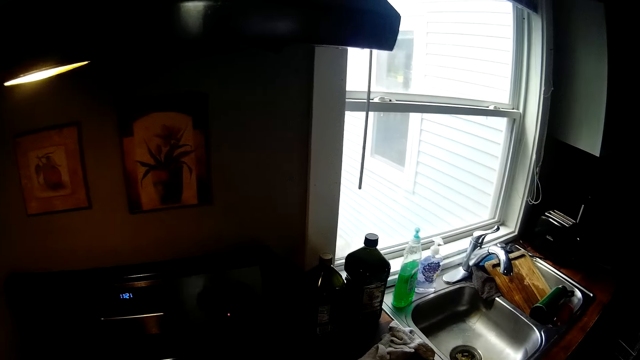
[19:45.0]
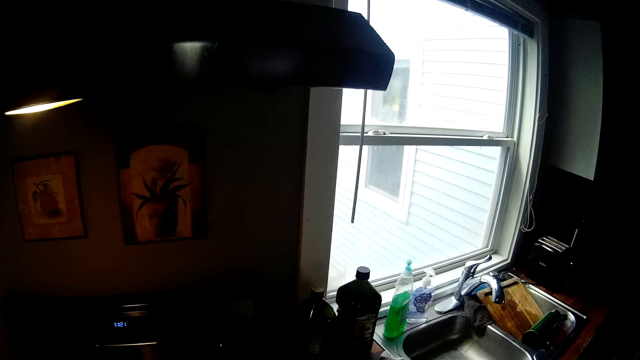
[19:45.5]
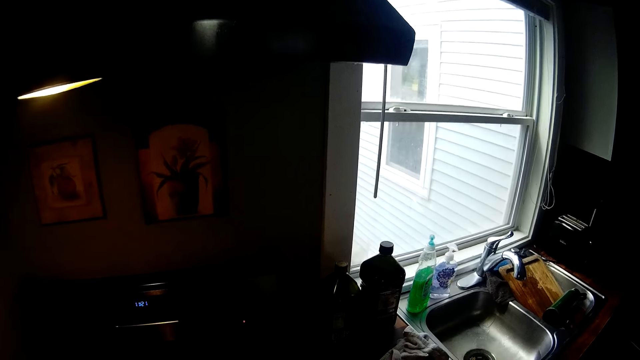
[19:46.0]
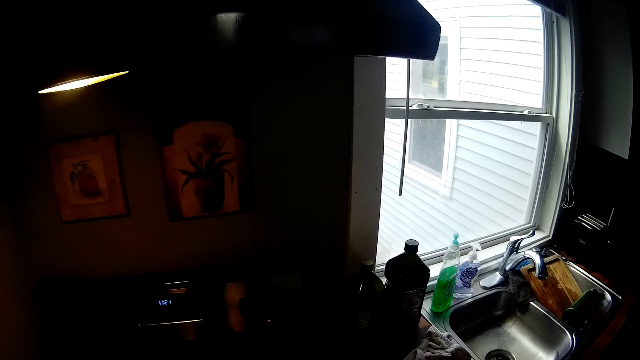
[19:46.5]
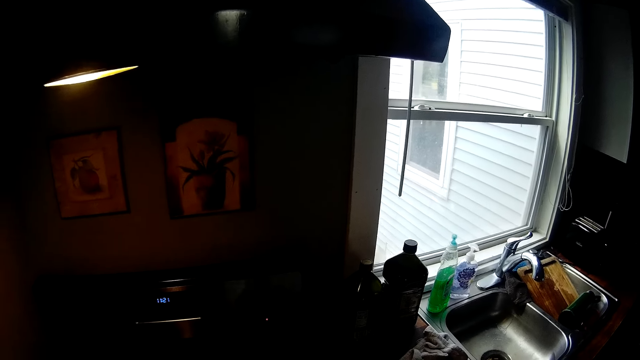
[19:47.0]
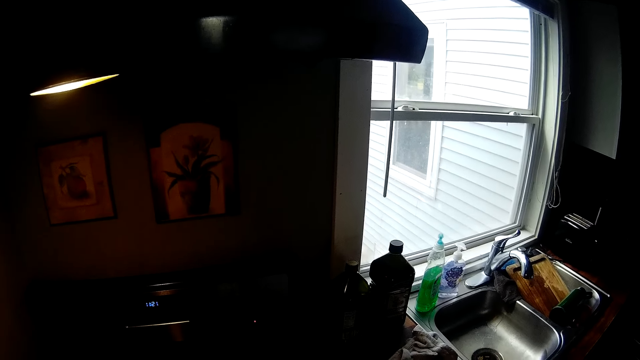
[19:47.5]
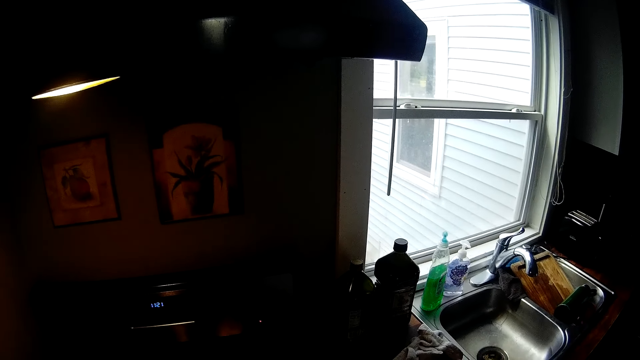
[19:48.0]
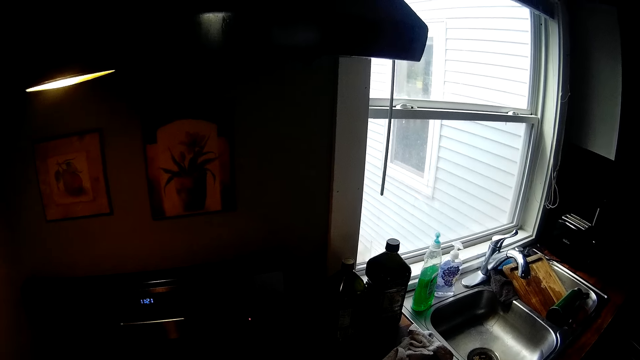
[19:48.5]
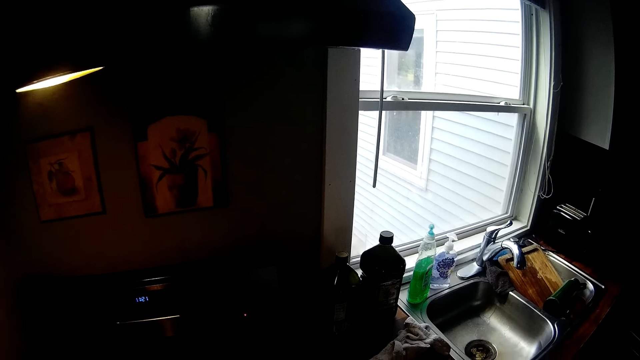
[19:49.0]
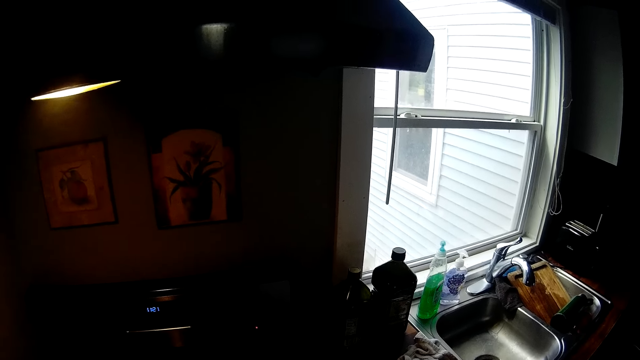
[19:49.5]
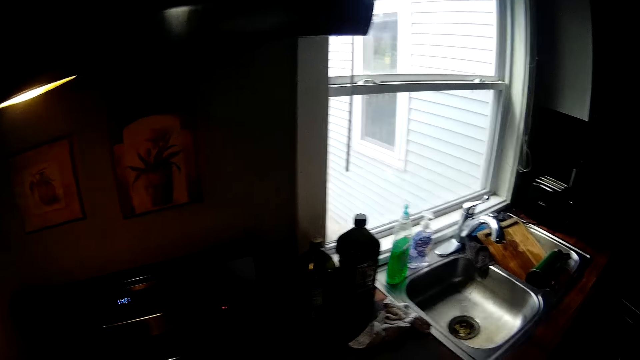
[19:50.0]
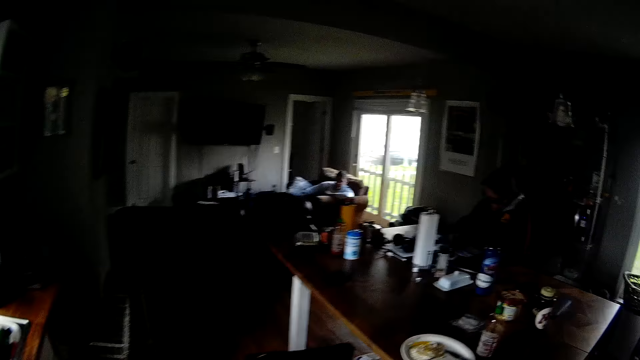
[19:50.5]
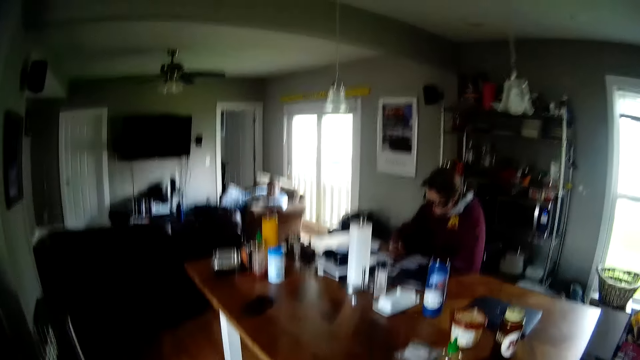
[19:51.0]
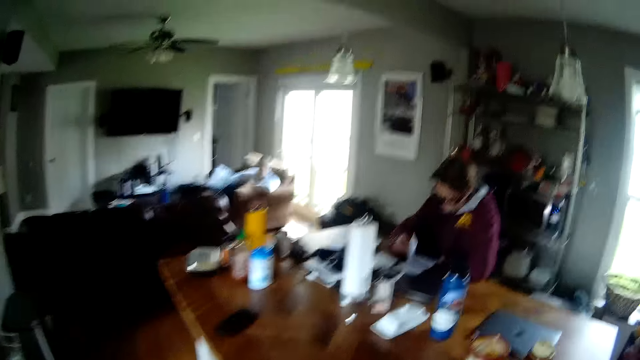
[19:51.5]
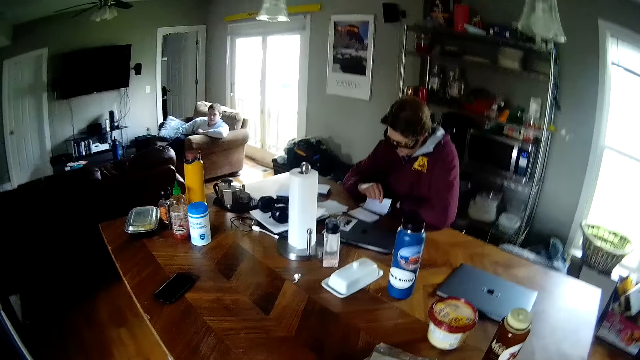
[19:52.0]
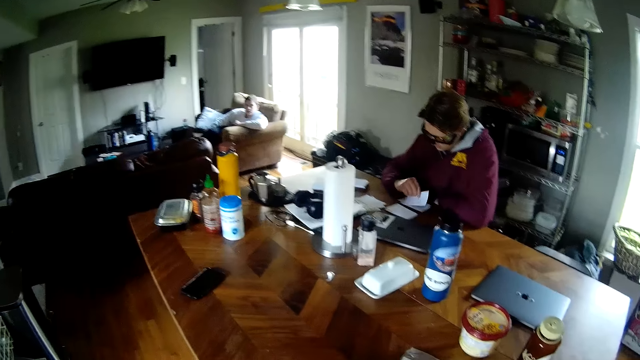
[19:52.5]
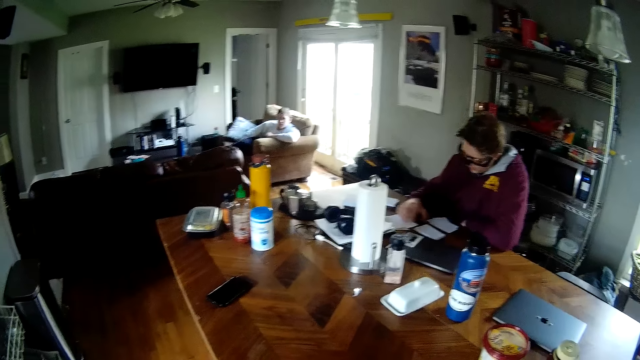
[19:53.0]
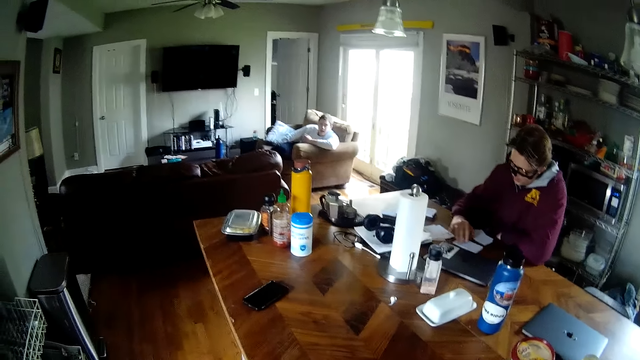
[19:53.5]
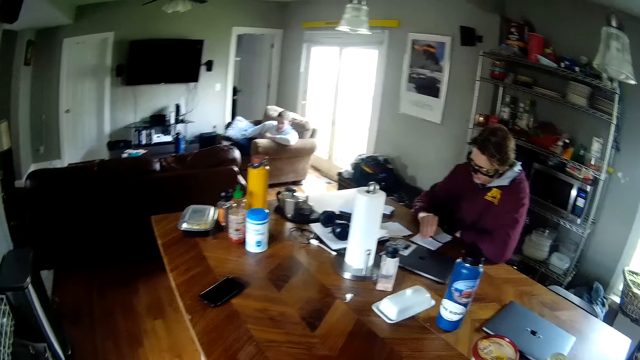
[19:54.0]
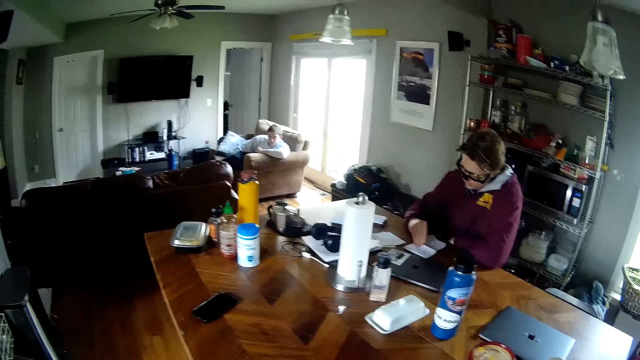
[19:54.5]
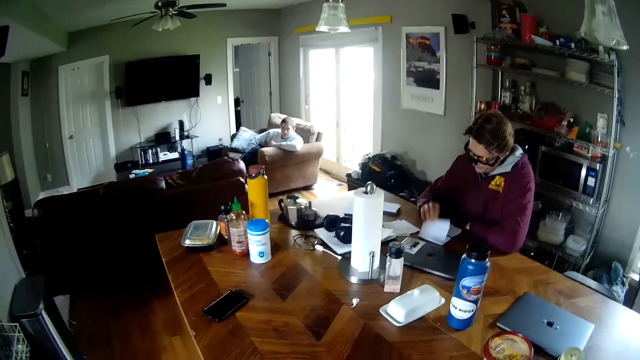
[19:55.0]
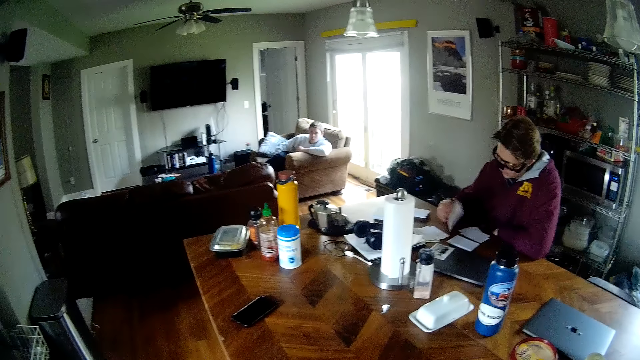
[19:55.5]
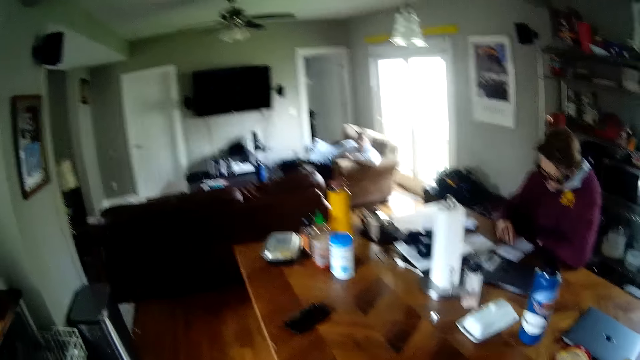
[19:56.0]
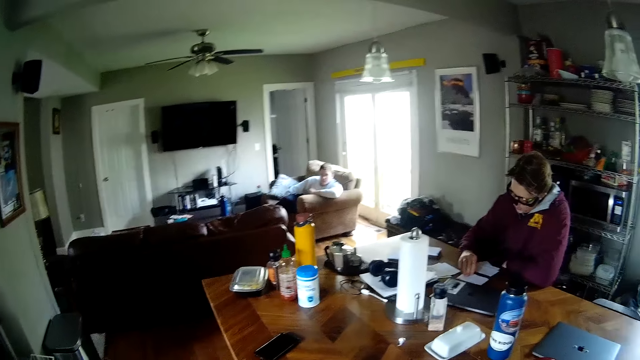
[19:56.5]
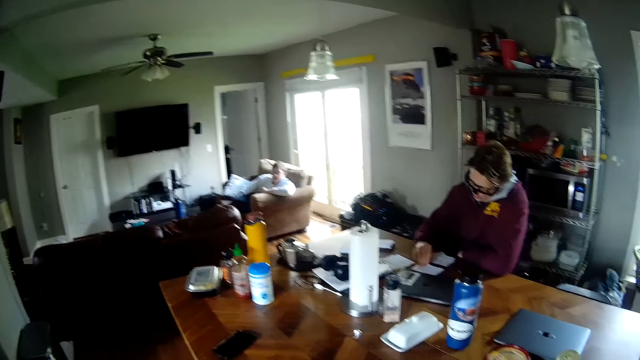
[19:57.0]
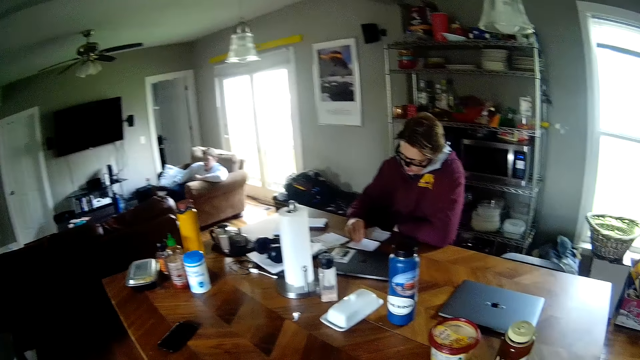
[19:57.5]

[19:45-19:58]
The camera wearer walks. The man drops the card on a second deck of cards on the table with his right hand. The man picks up a card from the first deck of cards on the table with his right hand. The man drops the card on the second deck of cards on the table with his right hand.

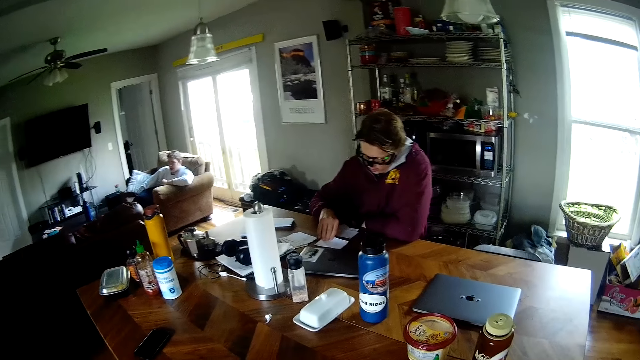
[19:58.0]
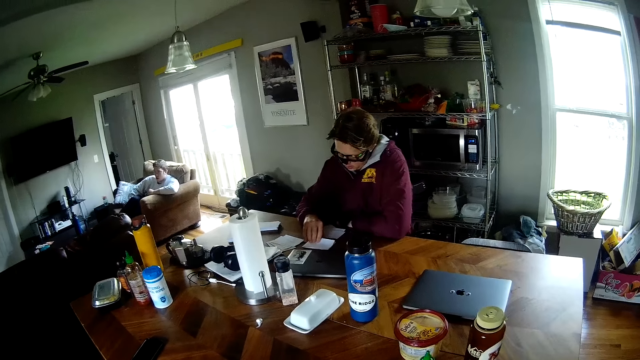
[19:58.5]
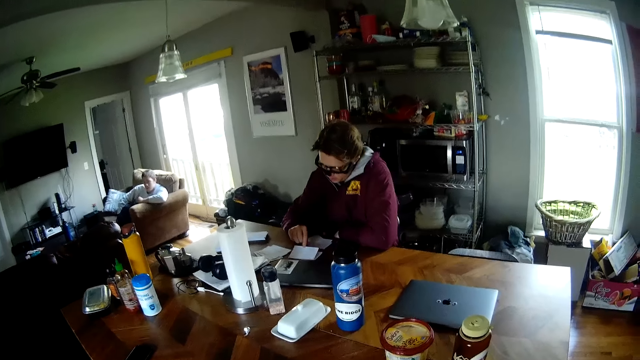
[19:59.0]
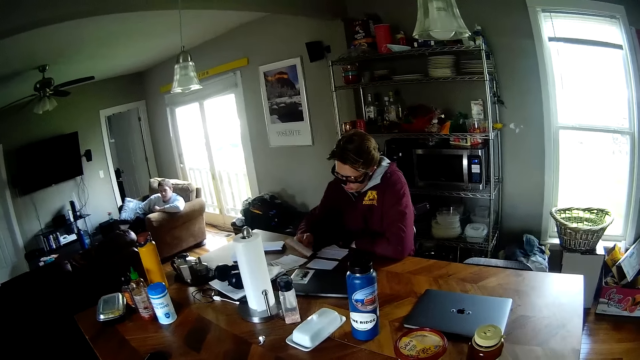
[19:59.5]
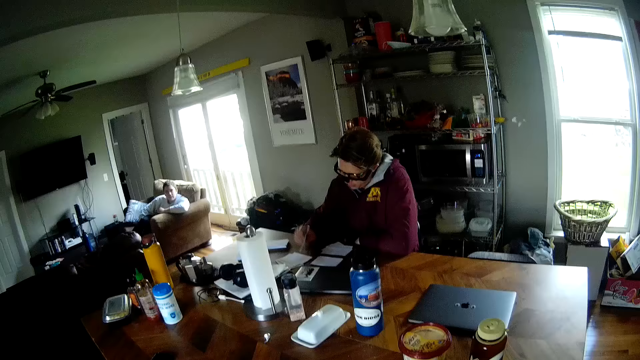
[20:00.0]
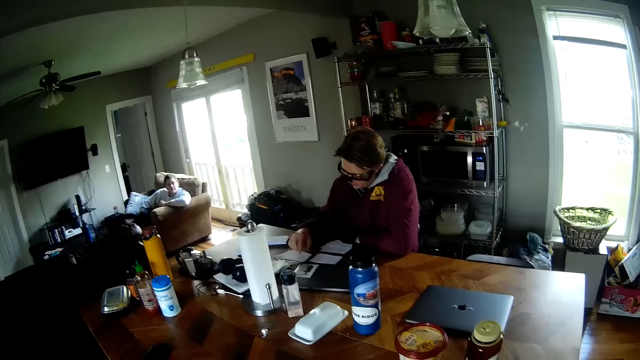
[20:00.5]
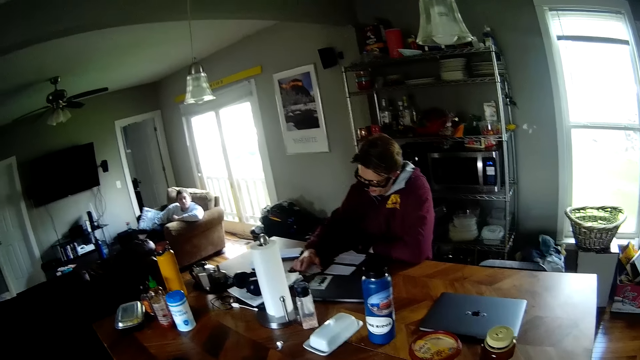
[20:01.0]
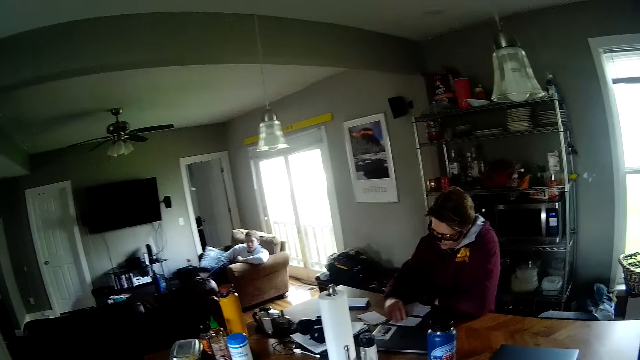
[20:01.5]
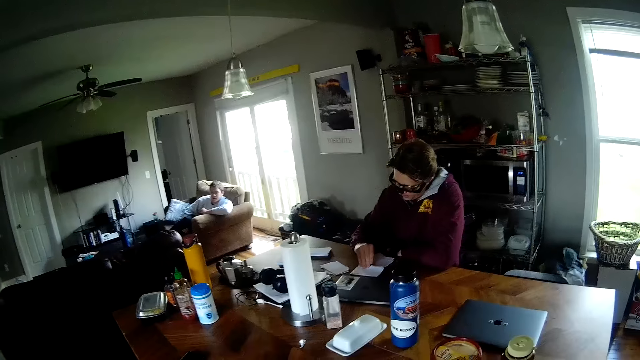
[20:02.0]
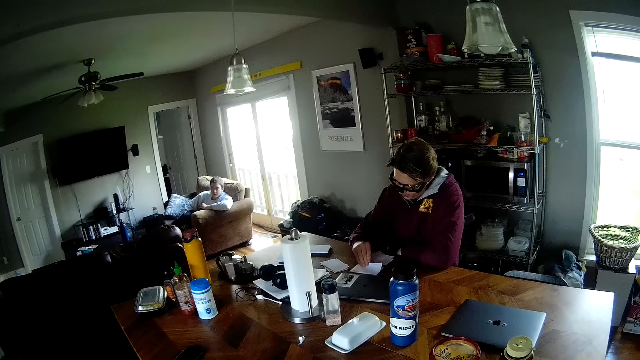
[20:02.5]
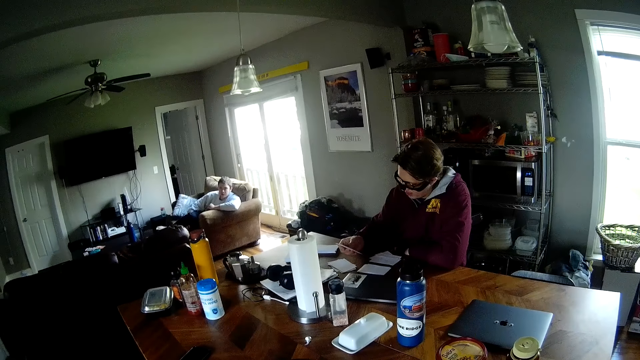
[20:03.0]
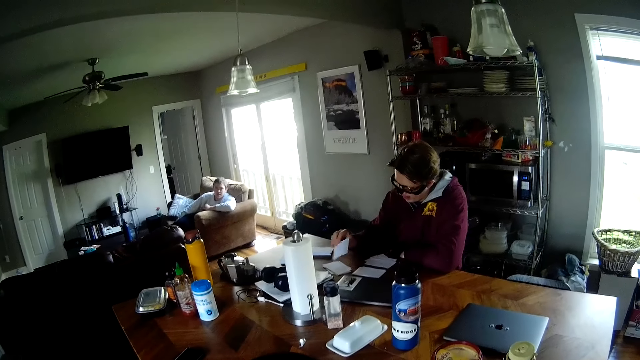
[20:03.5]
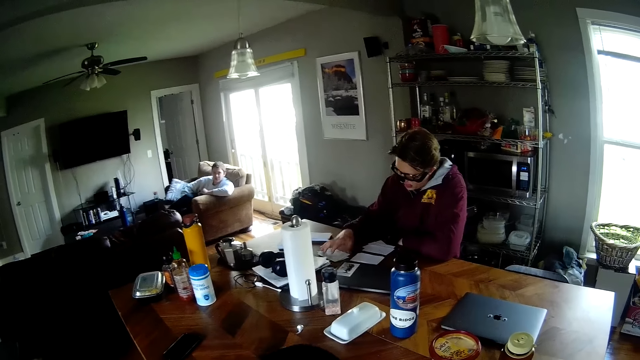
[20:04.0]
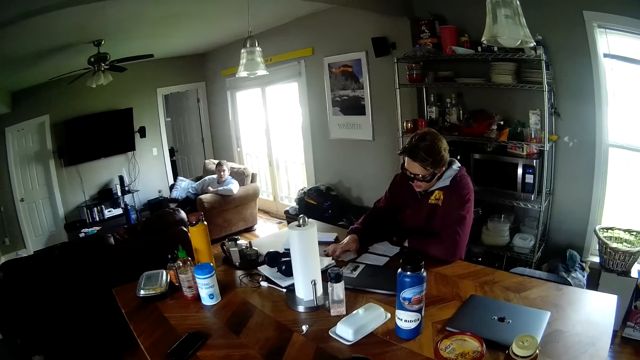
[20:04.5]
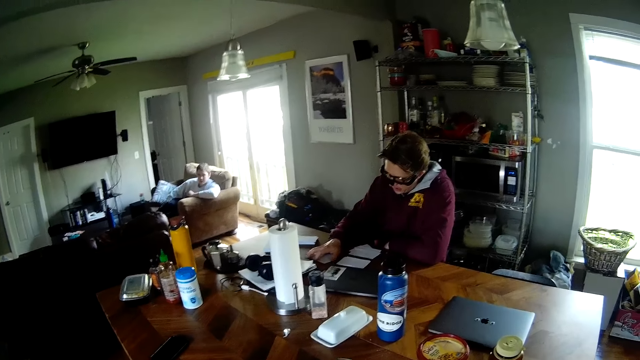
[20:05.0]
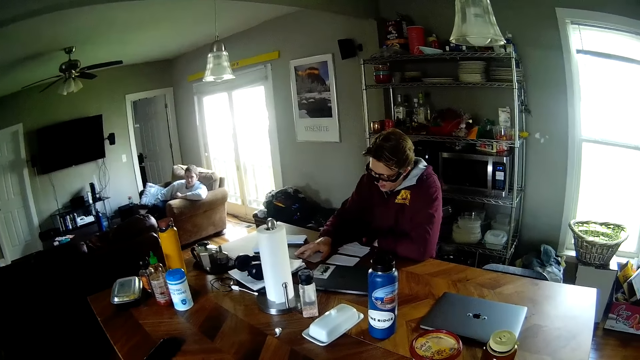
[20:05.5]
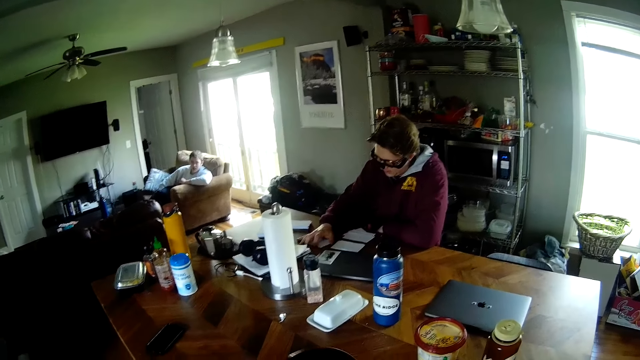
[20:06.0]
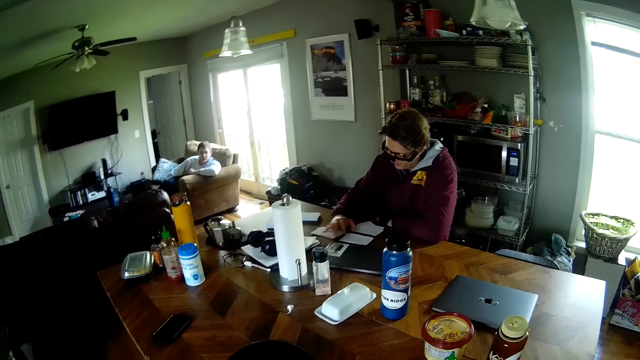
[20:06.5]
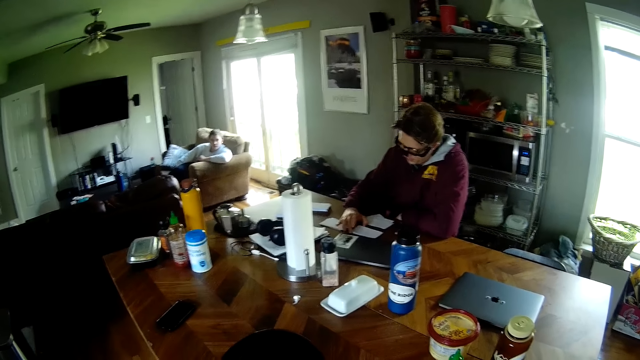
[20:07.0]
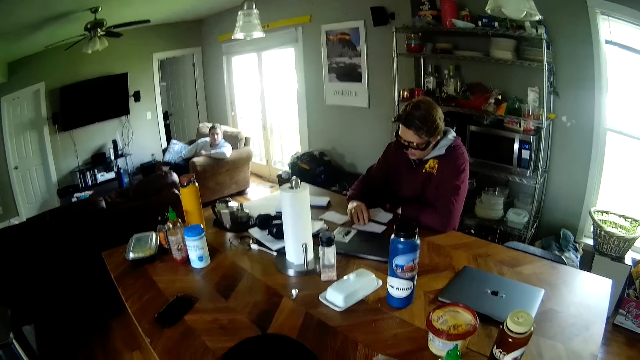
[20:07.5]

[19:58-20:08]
The man picks up a card from the first deck of cards on the table with his right hand. The camera wearer talks. The man drops the card on the third deck of cards on the table with his right hand. The man picks up a card from the first deck of cards on the table with his right hand. The camera wearer lifts a pan from the table with his right hand. The man drops the card on the third deck of cards on the table with his right hand and arranges the third deck of cards on the table with his right hand.
